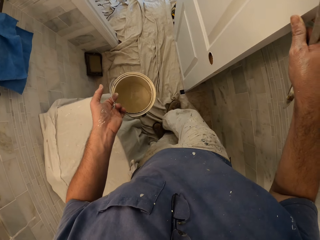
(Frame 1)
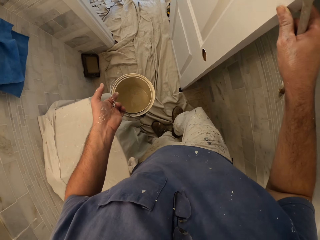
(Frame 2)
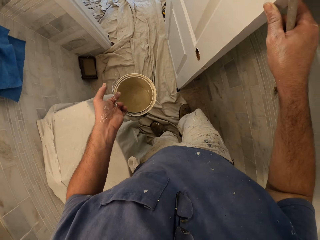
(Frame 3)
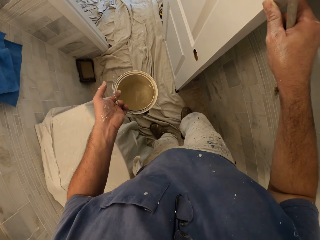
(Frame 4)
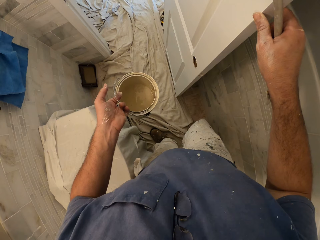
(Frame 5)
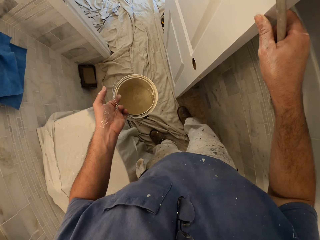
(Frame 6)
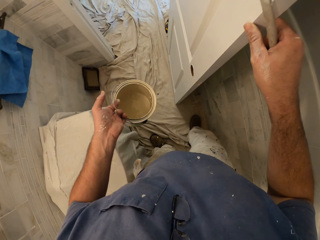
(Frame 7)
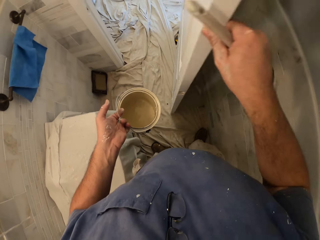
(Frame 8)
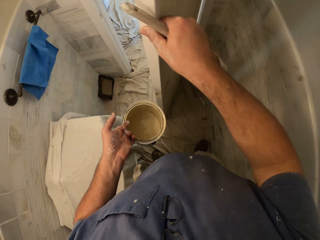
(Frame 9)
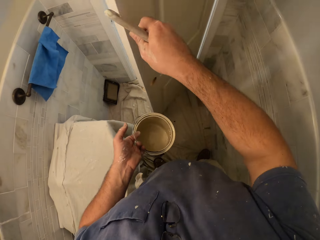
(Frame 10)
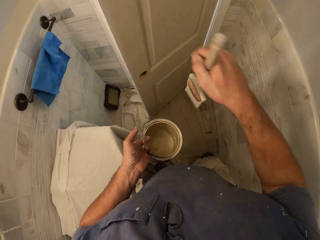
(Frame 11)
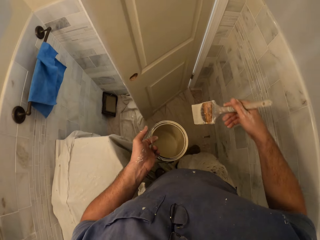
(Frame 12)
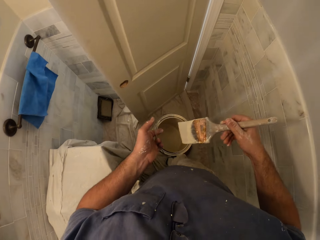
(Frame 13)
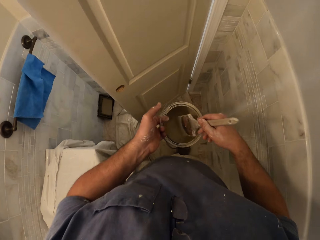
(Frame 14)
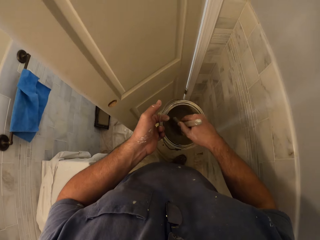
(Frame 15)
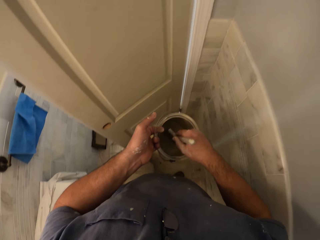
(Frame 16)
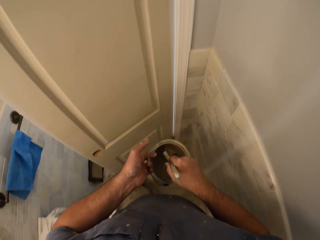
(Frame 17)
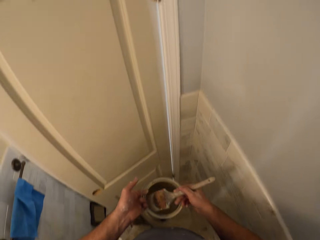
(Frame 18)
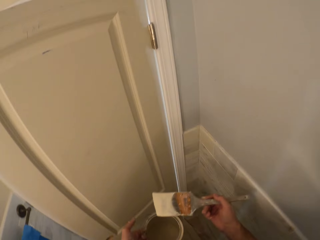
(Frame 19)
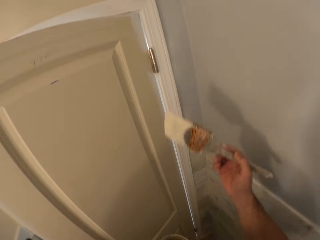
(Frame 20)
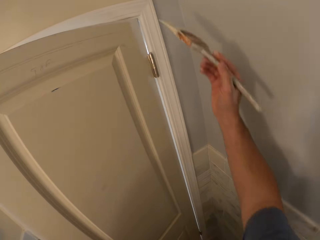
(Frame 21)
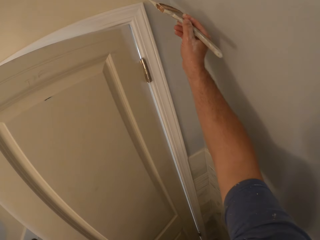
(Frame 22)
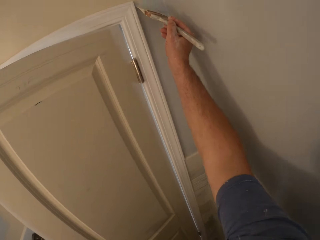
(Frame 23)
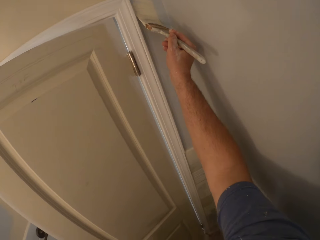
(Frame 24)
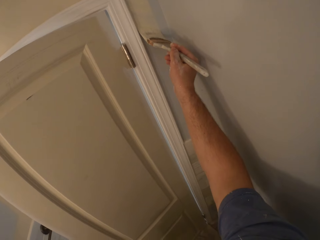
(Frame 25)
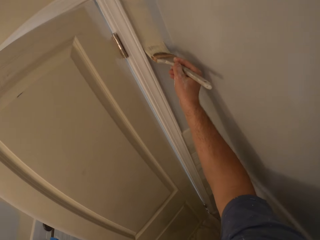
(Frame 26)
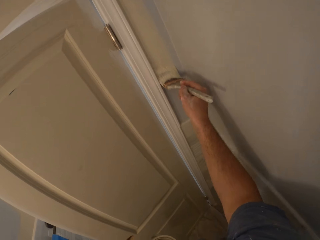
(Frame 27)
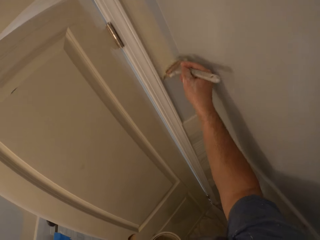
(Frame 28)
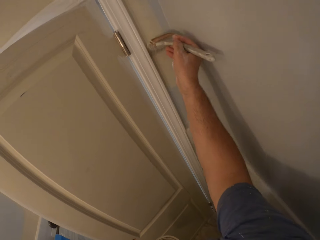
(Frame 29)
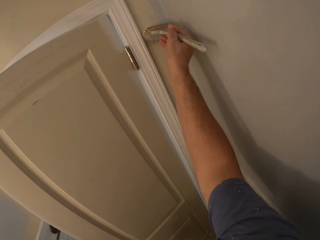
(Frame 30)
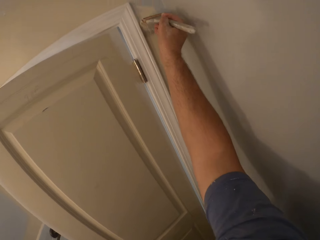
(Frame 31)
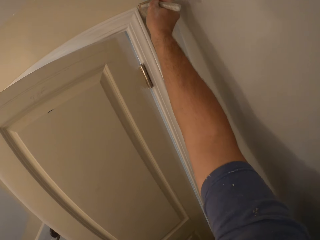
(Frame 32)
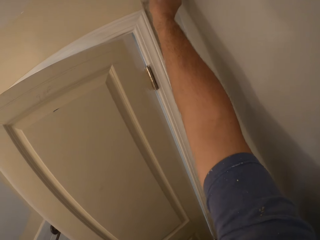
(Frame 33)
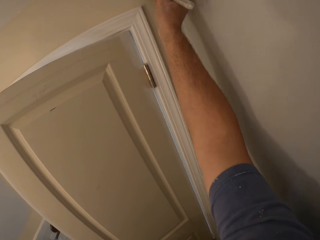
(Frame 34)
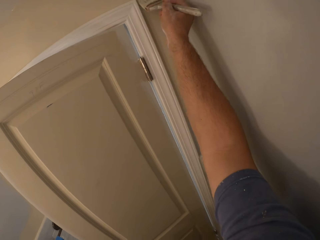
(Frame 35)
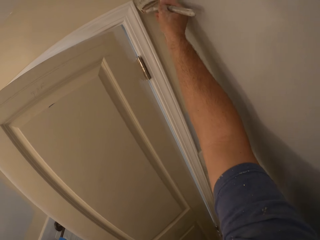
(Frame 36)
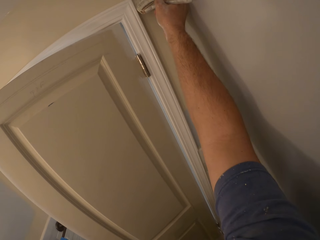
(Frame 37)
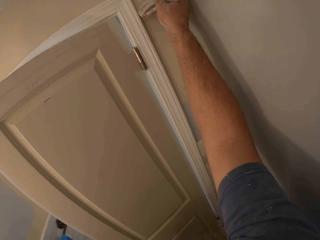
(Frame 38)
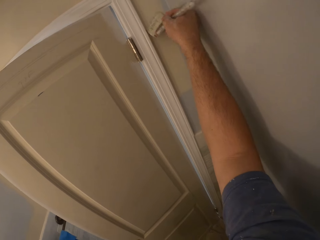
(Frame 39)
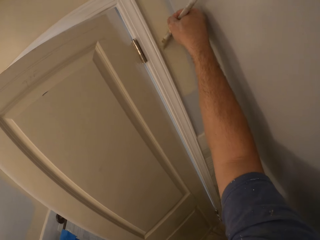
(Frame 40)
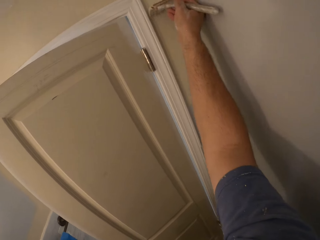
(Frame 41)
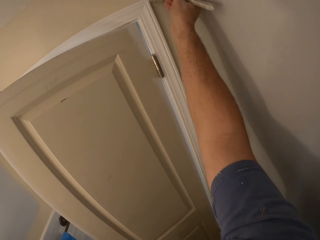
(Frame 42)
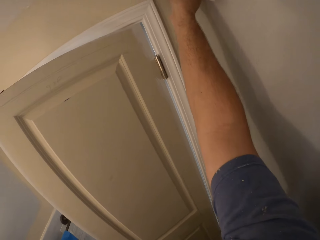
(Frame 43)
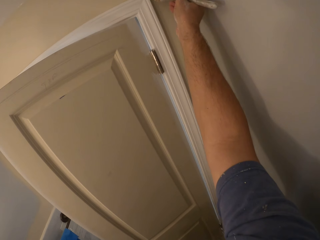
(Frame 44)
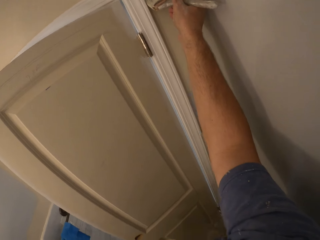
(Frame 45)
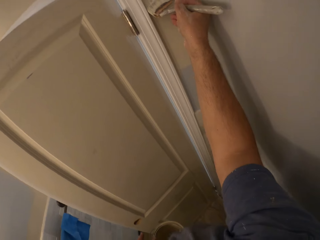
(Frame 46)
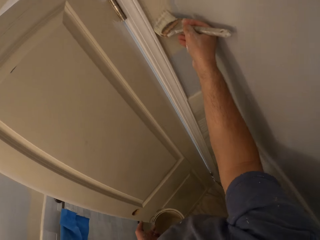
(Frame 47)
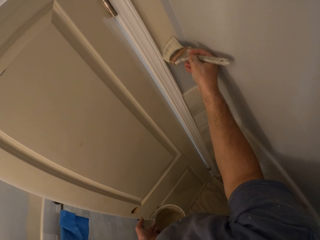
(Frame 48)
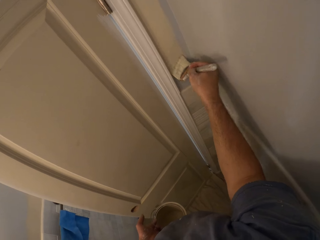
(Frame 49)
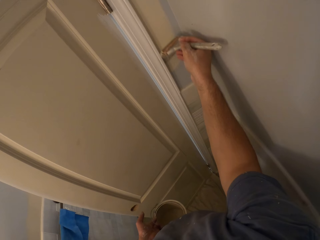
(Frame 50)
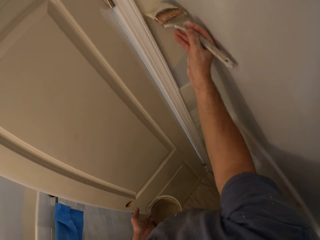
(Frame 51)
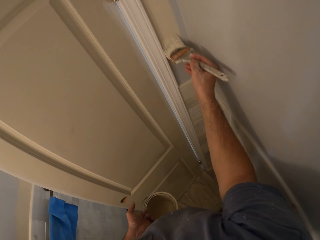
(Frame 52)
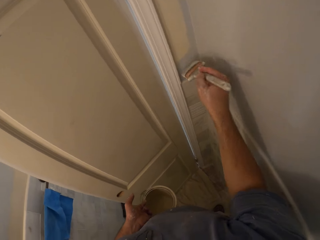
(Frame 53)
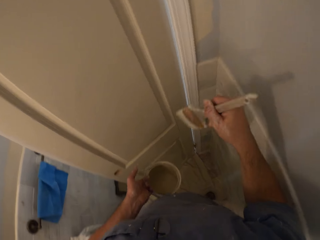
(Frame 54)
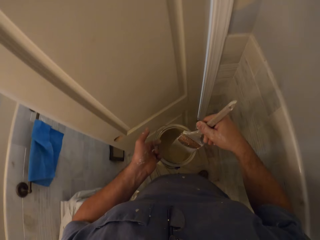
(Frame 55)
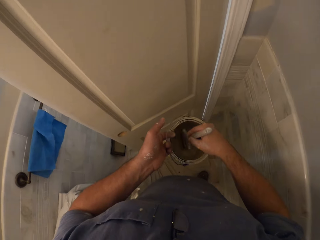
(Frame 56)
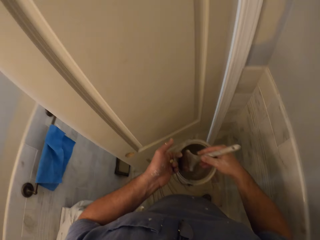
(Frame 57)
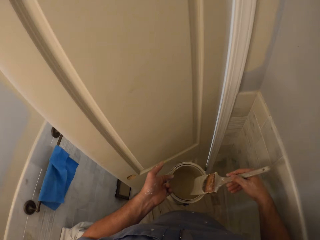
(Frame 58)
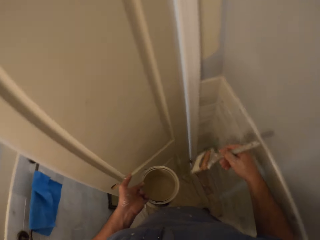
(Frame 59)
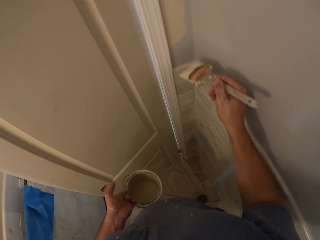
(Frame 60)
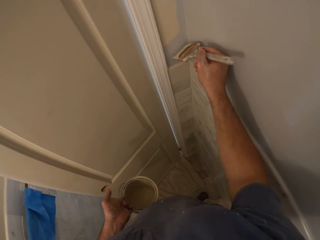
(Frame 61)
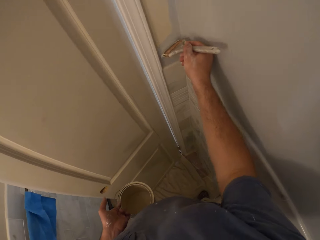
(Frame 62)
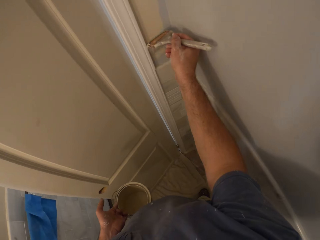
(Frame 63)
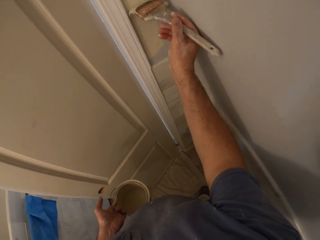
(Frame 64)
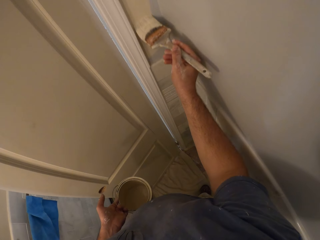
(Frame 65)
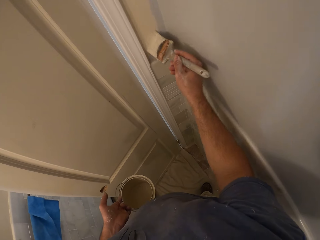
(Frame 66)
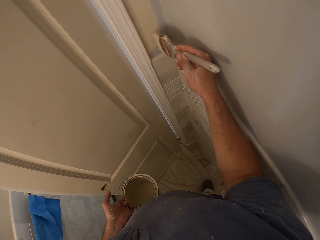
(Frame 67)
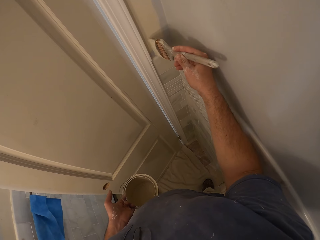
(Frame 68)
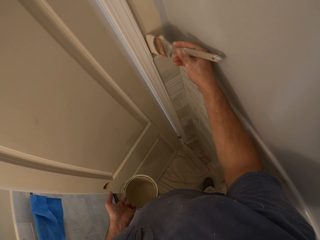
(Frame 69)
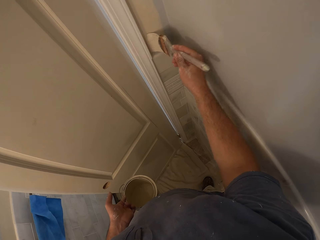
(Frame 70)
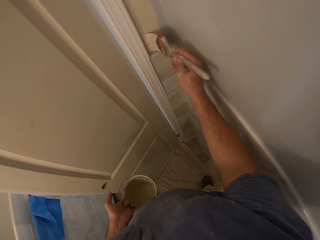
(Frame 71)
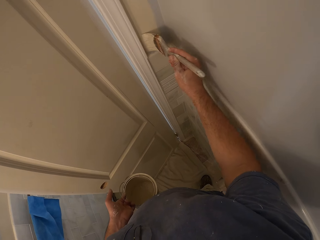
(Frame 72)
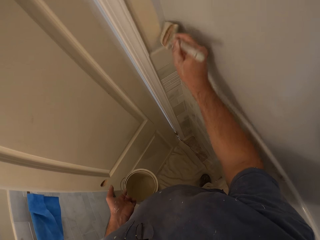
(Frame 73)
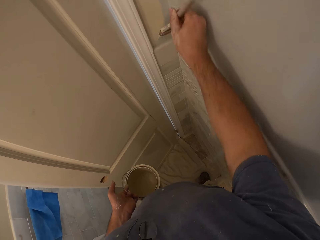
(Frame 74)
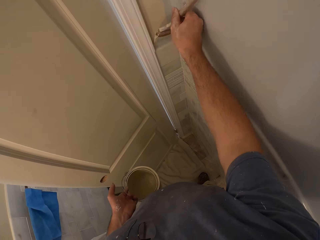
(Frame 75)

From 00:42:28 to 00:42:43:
The camera wearer pushes the door. He dips the paint brush in the paint container. He paints the wall with the paint brush in his right hand. He dips the paint brush in the paint container. He paints the wall with the paint brush in his right hand.

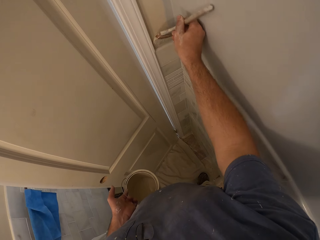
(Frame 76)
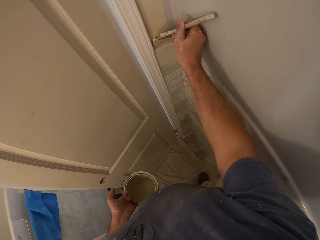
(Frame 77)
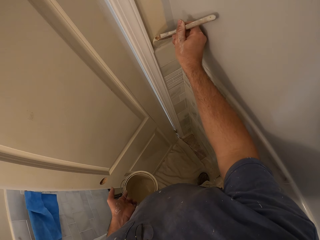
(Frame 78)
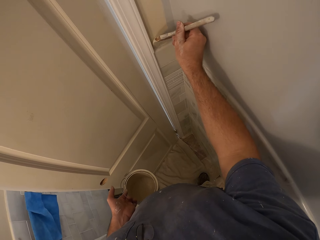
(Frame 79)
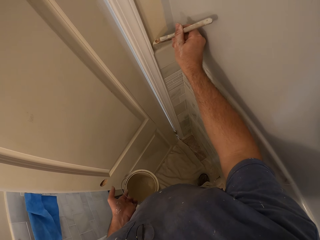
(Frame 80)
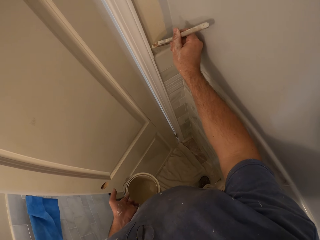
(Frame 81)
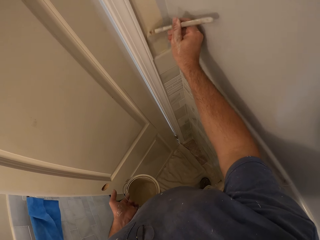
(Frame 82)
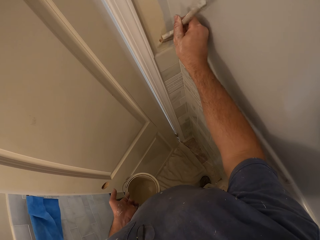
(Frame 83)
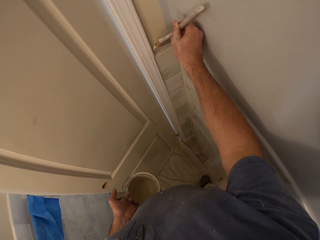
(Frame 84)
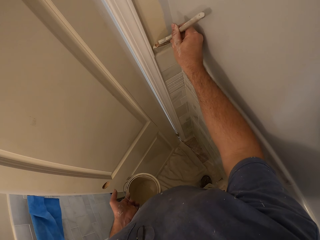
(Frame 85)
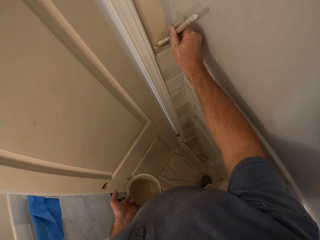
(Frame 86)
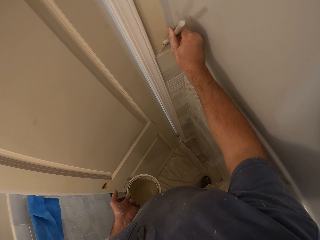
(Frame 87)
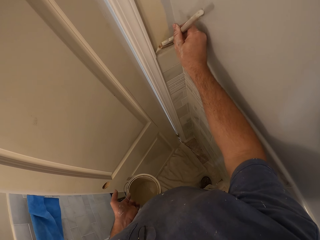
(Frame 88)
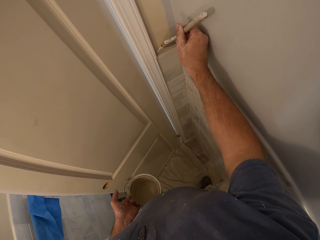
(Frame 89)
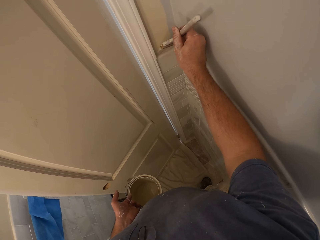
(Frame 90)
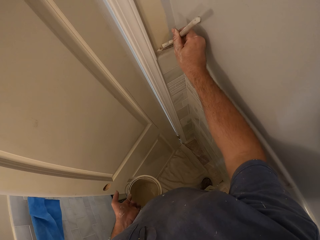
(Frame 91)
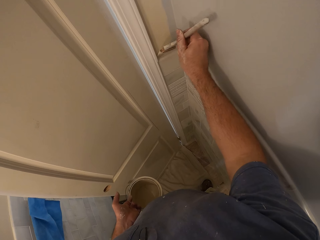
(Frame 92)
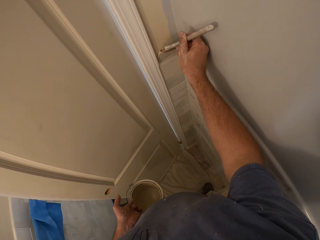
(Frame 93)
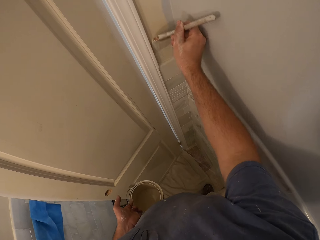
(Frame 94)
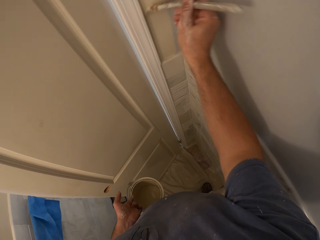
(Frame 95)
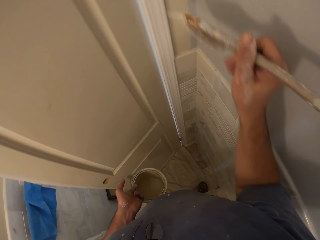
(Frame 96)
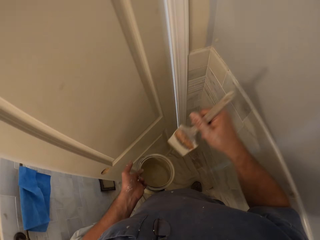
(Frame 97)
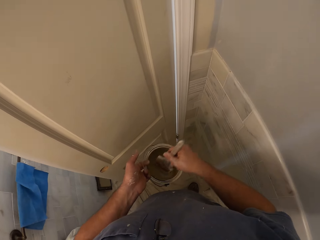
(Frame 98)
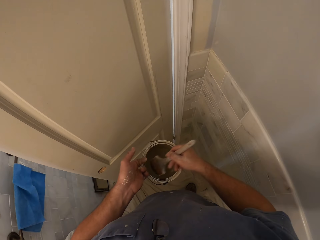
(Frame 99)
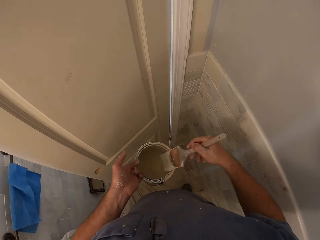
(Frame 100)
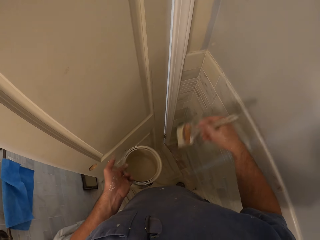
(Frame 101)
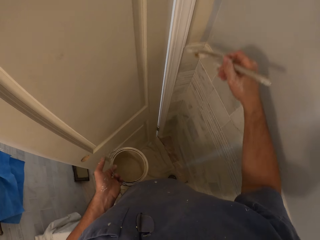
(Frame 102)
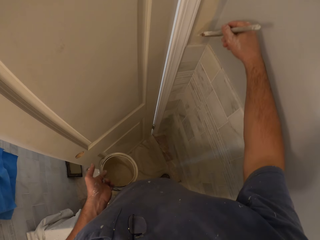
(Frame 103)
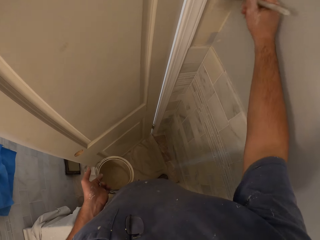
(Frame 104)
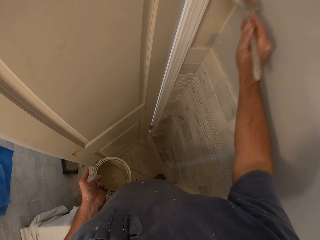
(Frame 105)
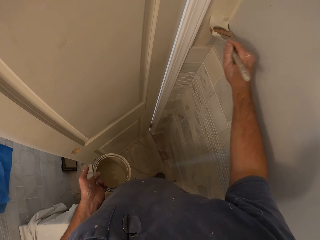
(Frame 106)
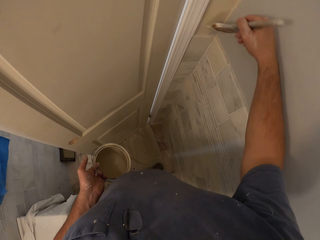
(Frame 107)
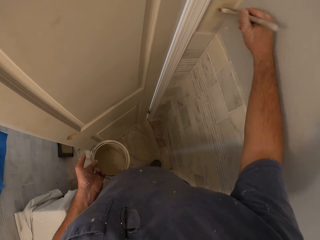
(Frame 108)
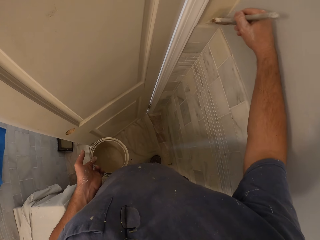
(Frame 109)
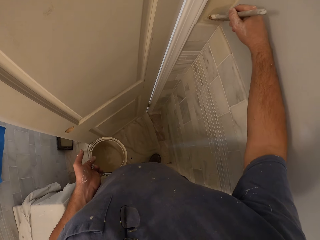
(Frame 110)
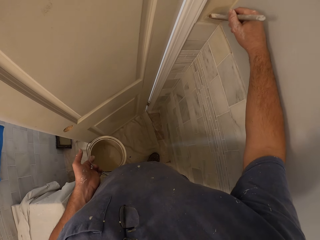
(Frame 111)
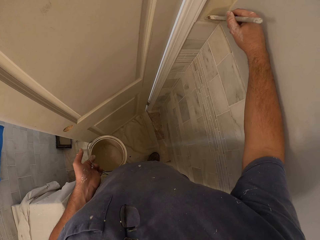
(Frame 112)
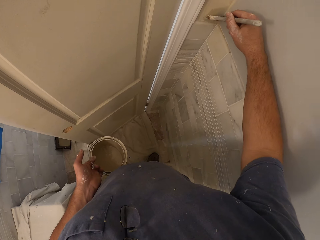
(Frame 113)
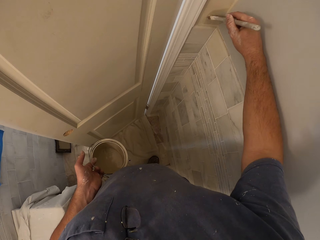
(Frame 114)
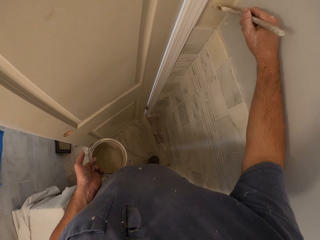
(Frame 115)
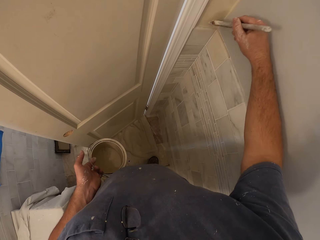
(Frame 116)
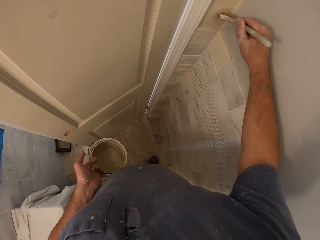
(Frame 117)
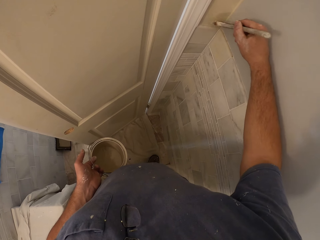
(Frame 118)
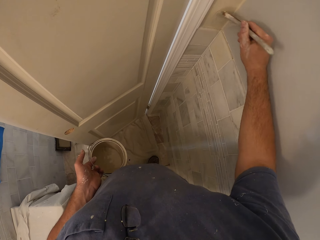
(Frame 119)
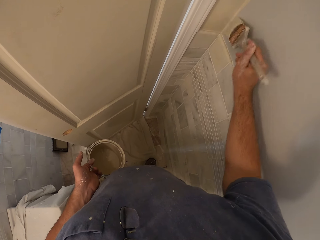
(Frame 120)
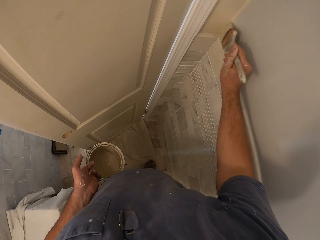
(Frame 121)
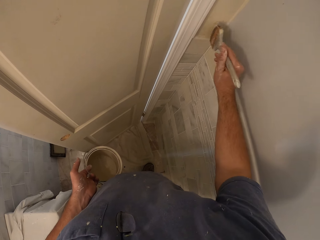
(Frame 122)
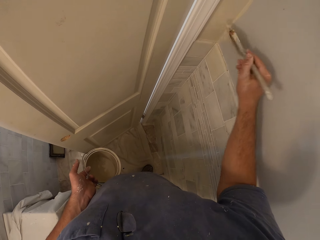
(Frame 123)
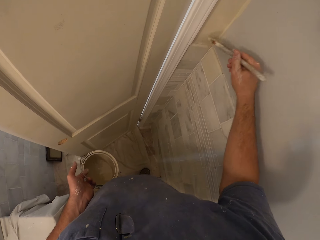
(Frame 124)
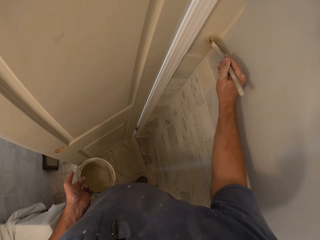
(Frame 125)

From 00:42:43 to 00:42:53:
The camera wearer dips the paint brush in the paint container. He paints the wall with the paint brush in his right hand.
